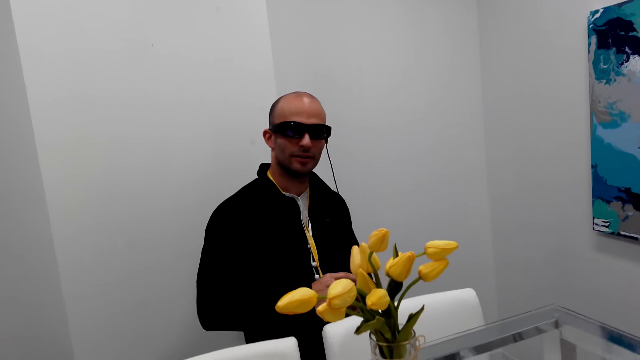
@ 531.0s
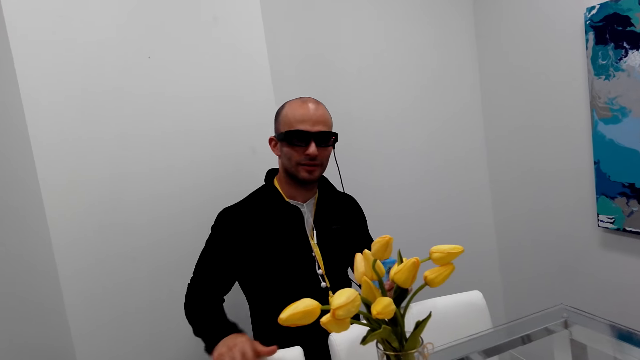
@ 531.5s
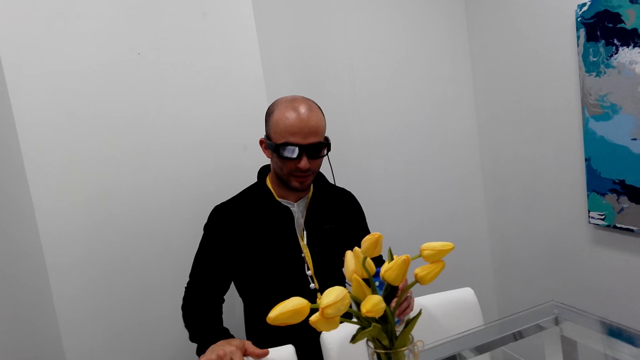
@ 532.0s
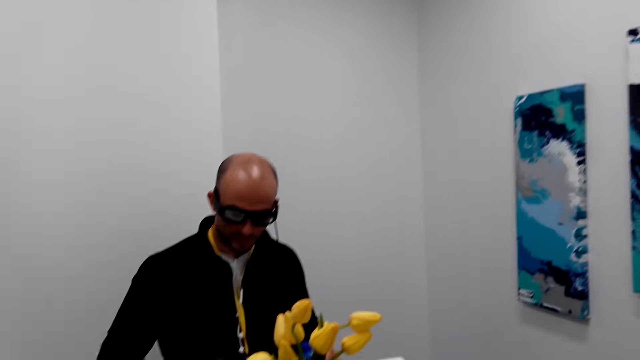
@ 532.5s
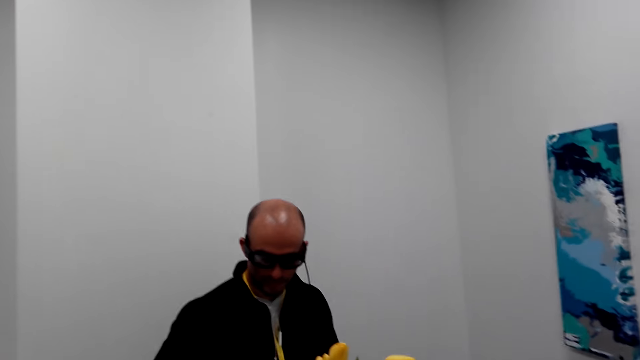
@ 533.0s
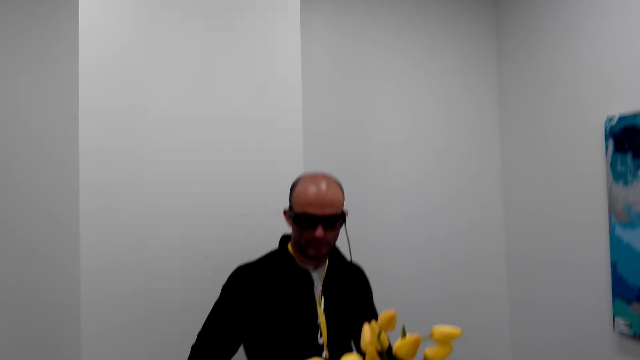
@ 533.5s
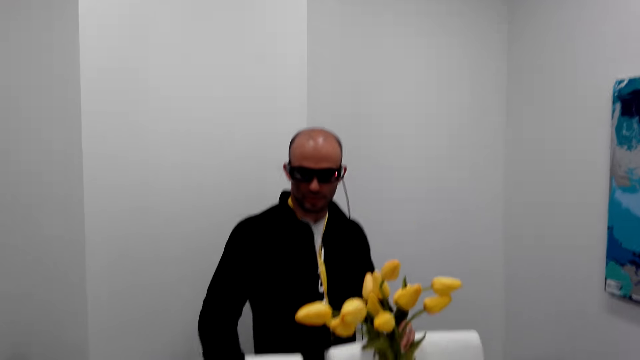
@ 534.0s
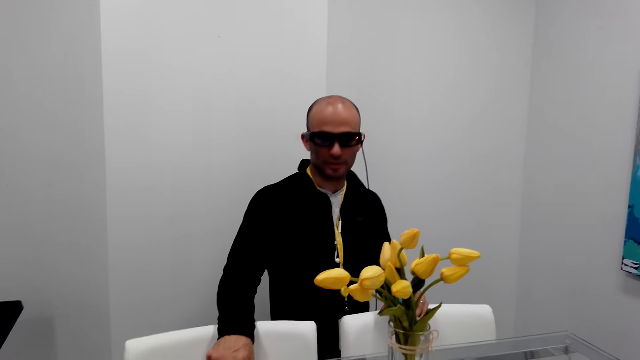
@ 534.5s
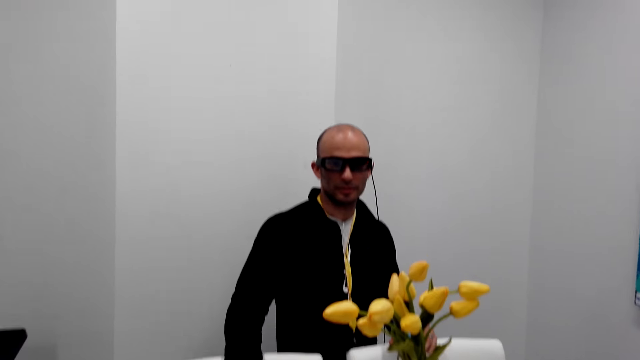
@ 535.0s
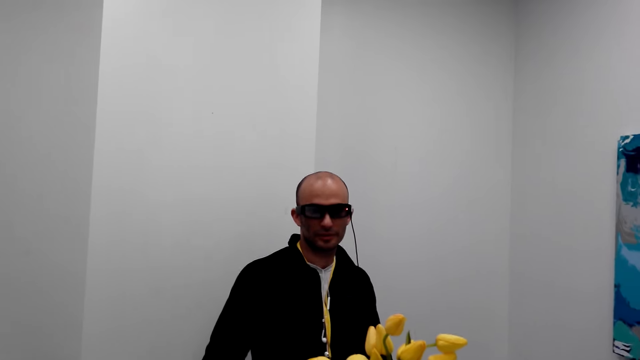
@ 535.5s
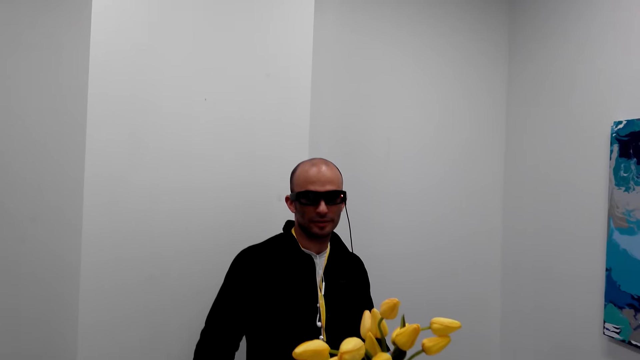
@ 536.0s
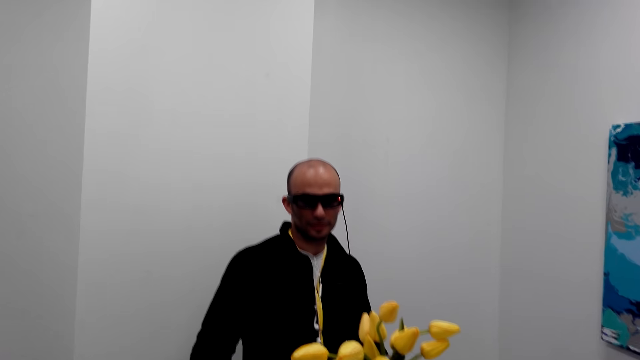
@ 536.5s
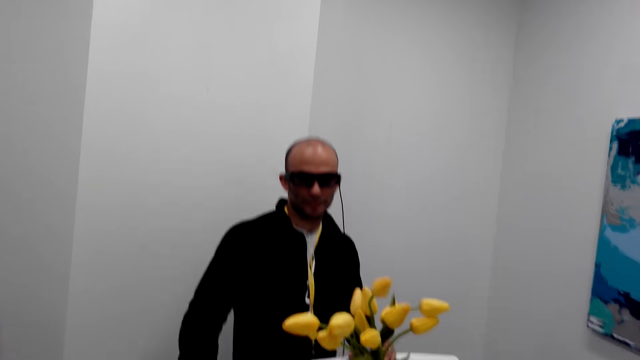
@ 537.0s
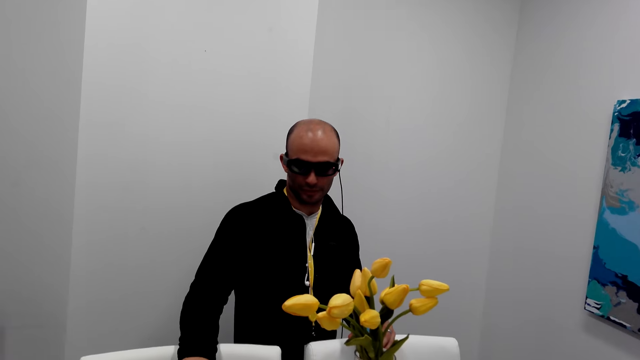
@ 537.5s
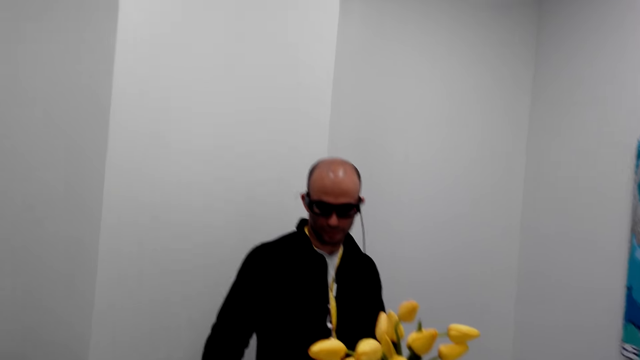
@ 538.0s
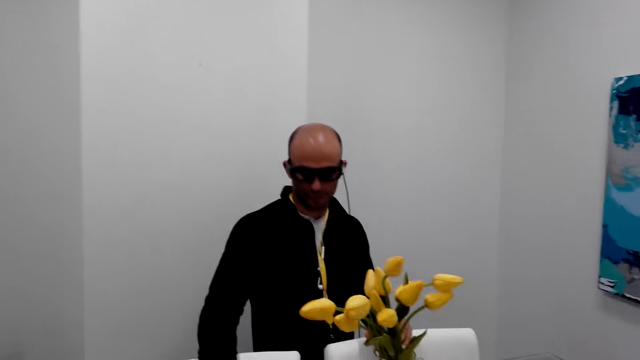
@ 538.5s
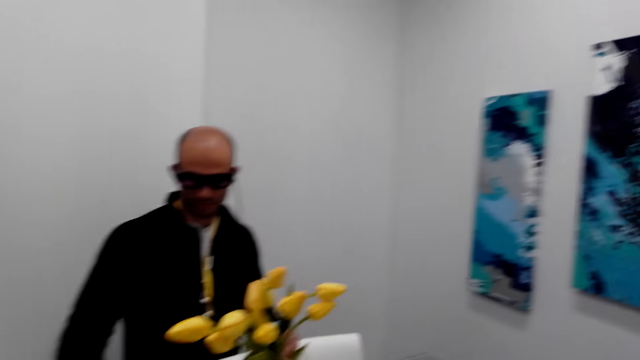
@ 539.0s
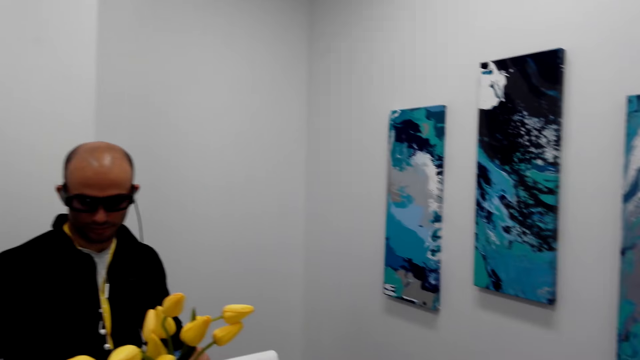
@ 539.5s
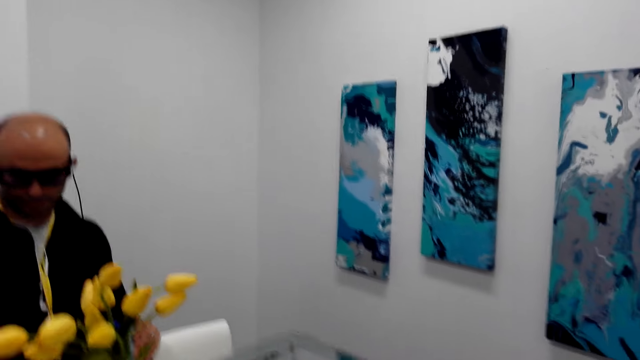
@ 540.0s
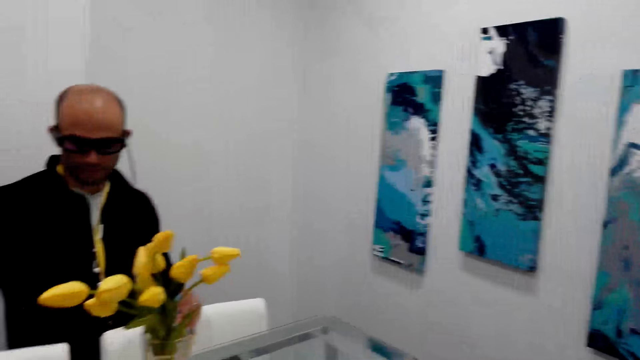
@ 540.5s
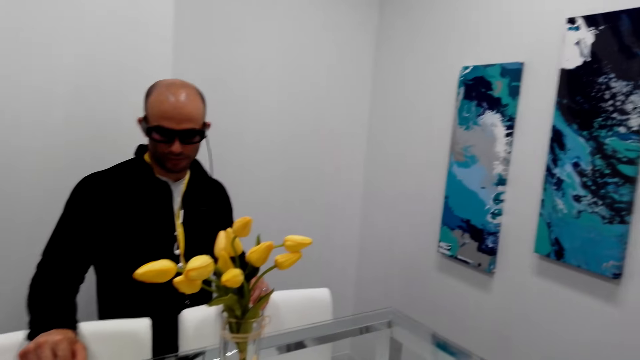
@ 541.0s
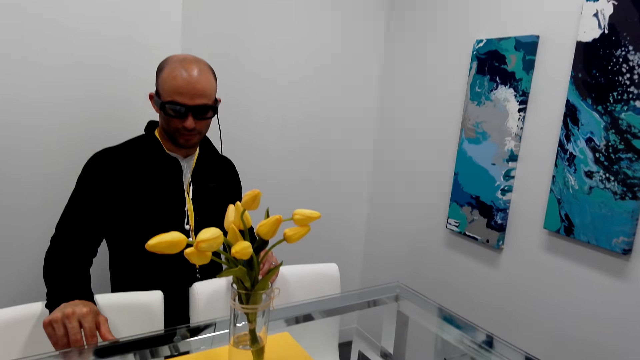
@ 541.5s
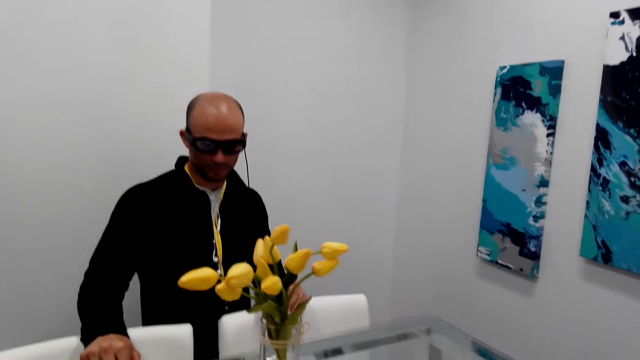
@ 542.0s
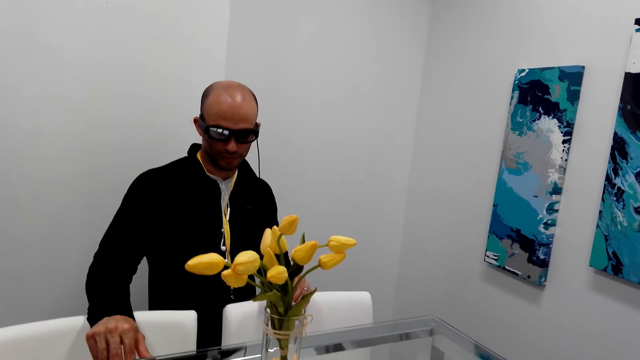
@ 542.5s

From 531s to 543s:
A person moves the hand on the chair.

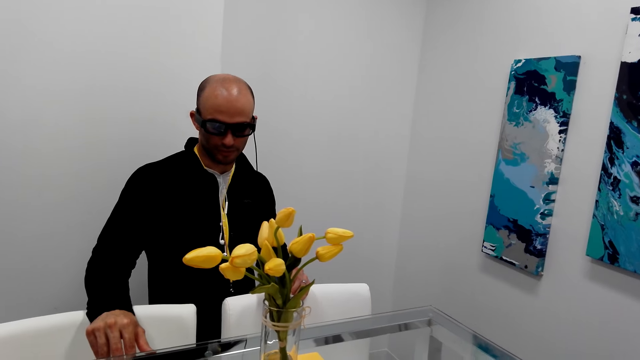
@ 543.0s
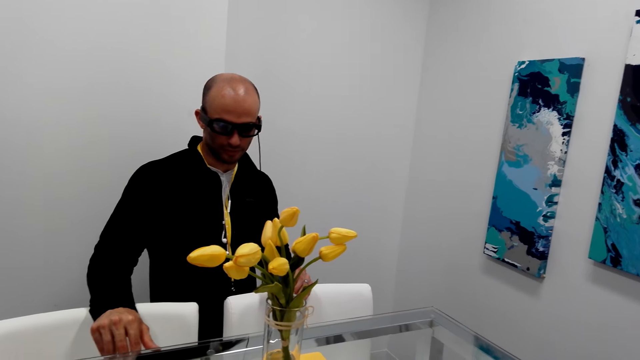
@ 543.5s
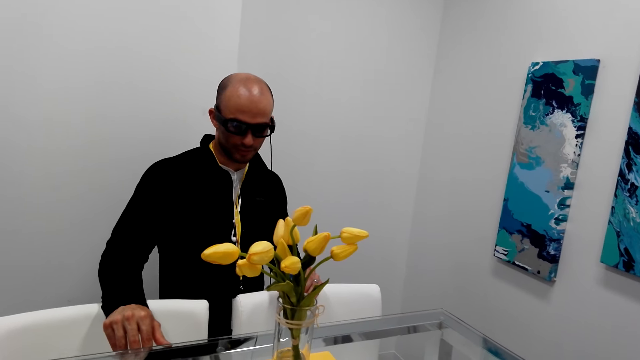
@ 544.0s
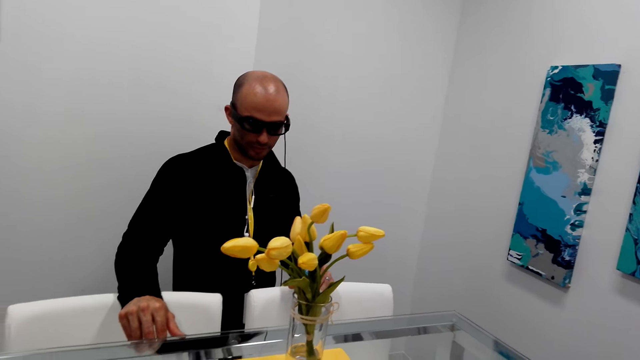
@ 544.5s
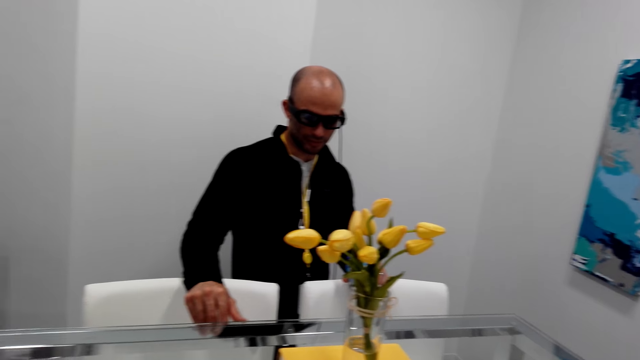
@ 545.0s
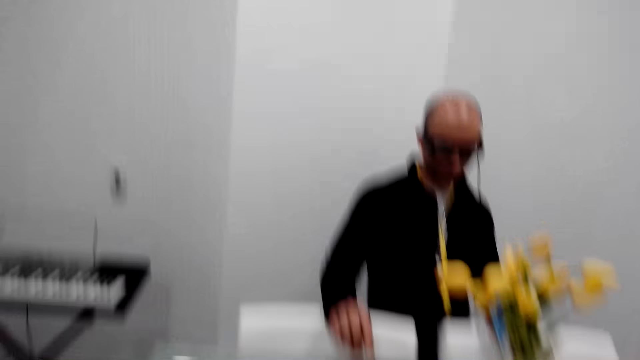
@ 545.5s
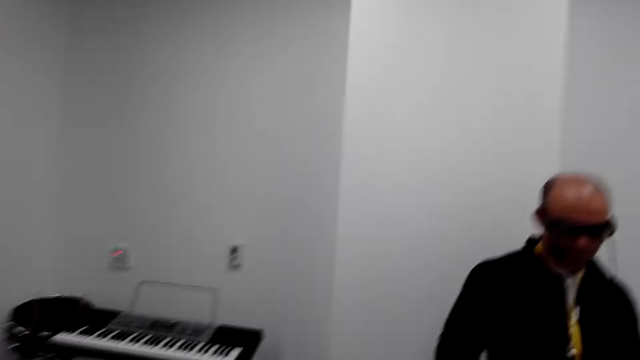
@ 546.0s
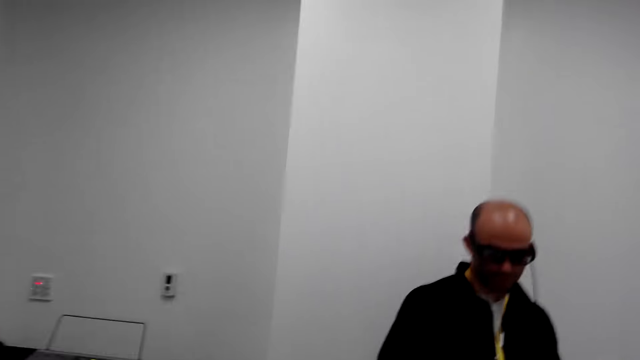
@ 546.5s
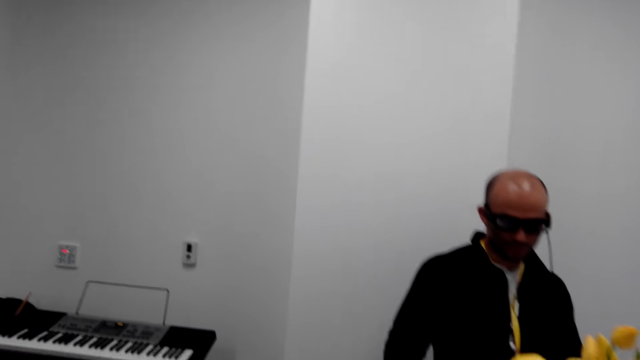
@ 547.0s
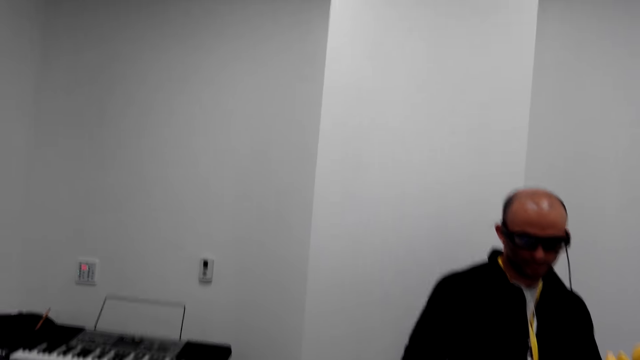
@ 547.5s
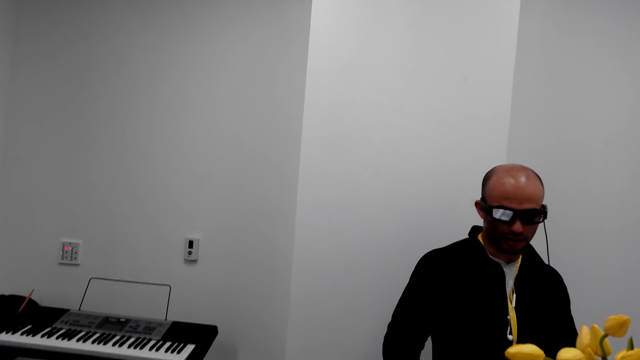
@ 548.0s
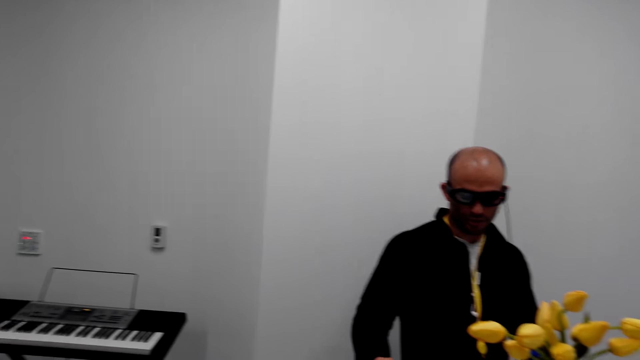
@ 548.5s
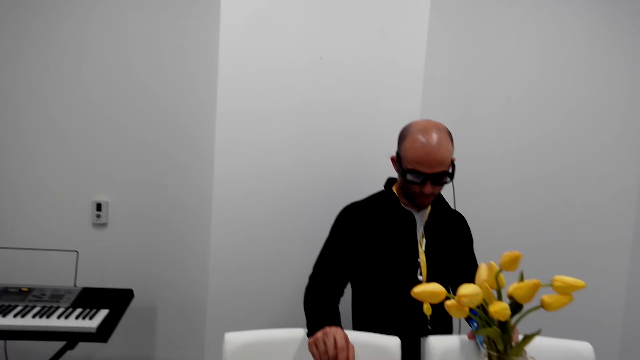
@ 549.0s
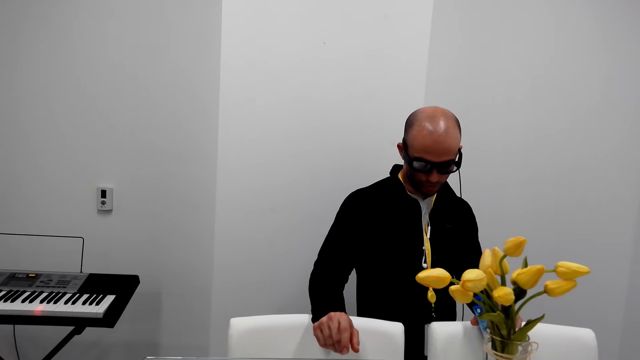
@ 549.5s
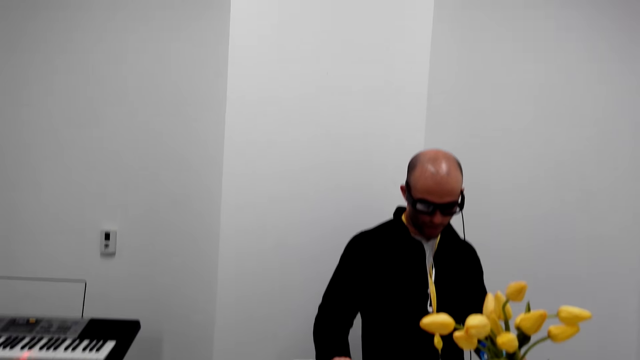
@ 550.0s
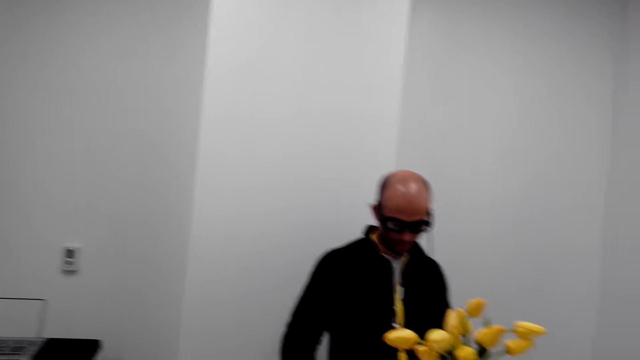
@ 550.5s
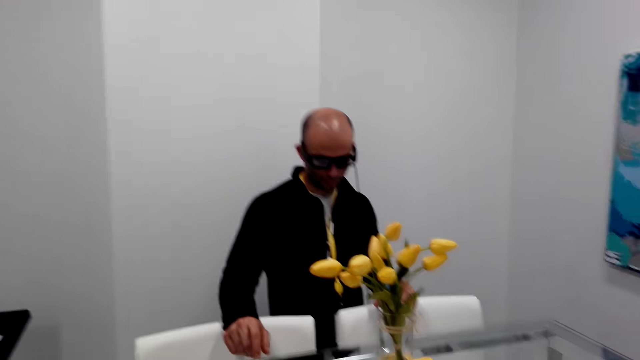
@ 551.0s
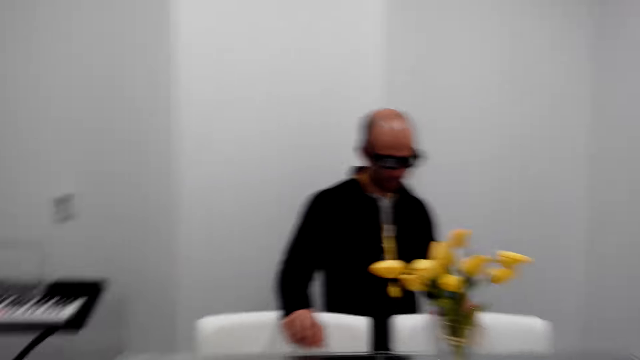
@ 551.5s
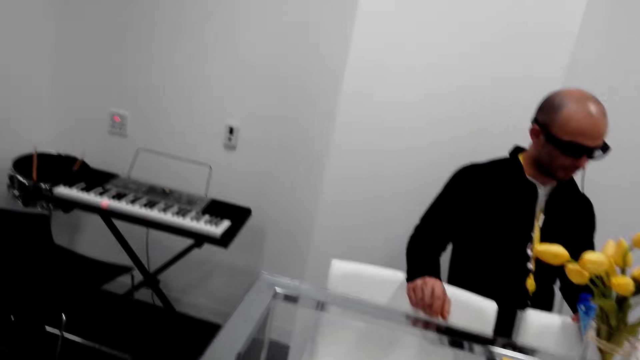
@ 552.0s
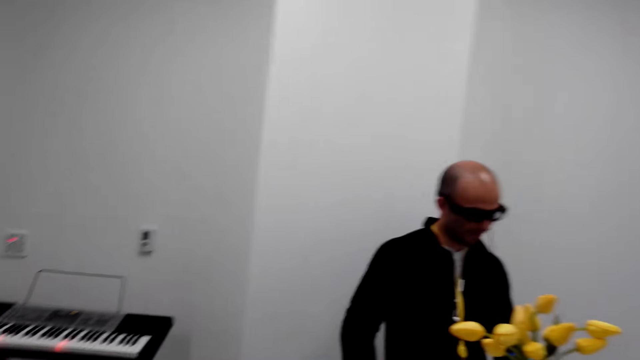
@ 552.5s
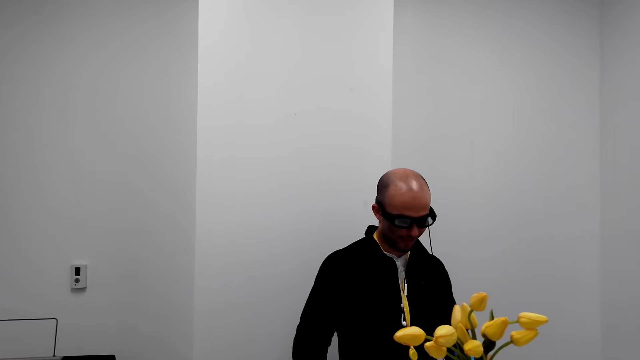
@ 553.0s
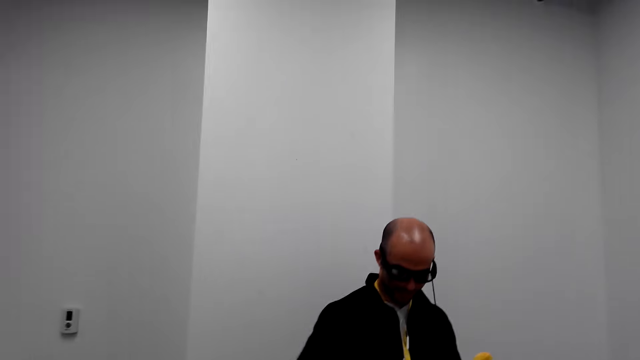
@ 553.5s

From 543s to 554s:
A person points at the table.
